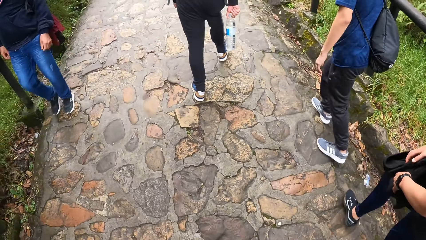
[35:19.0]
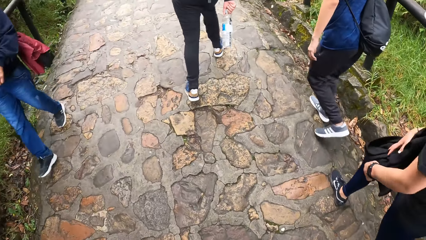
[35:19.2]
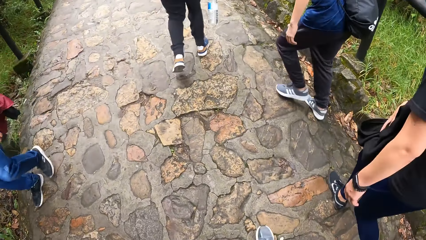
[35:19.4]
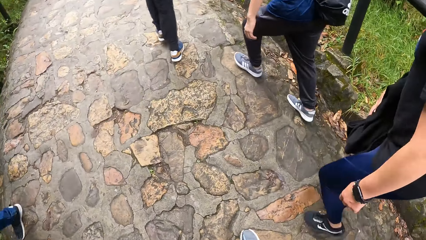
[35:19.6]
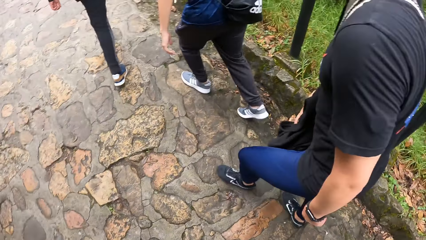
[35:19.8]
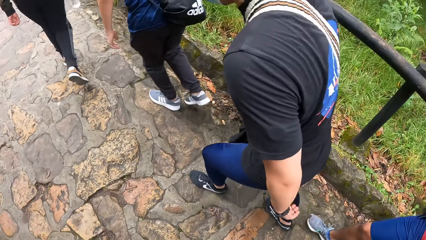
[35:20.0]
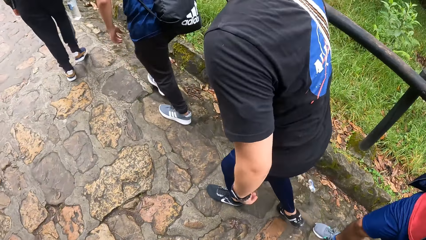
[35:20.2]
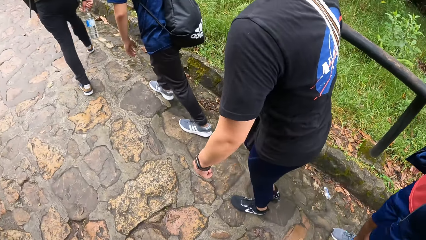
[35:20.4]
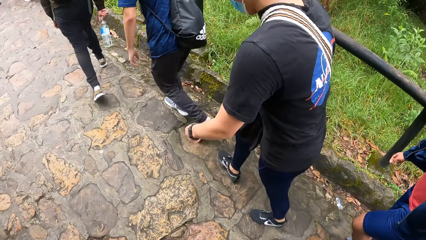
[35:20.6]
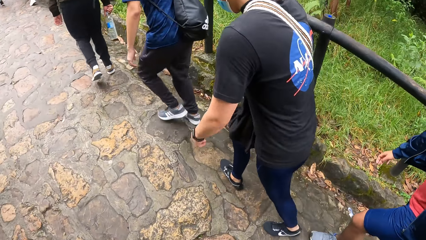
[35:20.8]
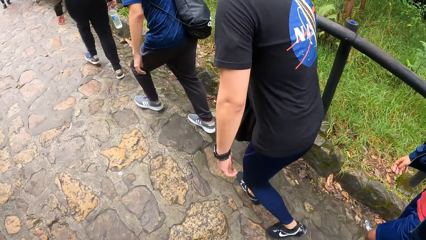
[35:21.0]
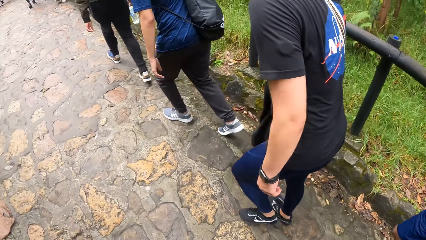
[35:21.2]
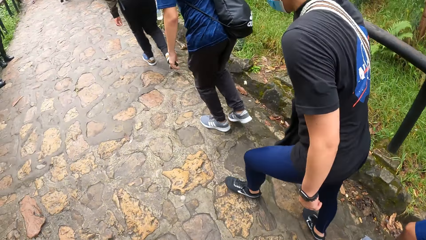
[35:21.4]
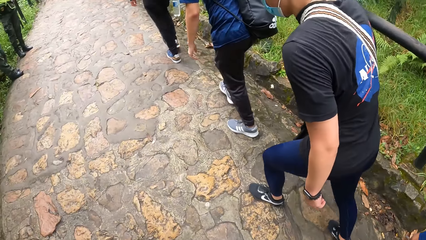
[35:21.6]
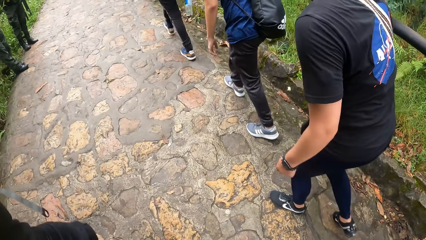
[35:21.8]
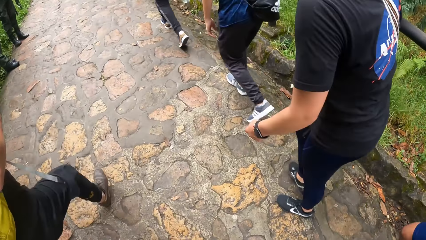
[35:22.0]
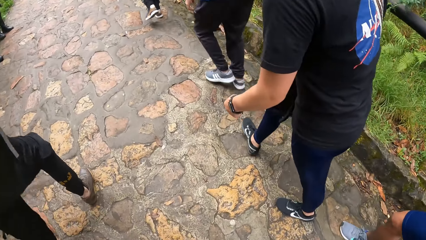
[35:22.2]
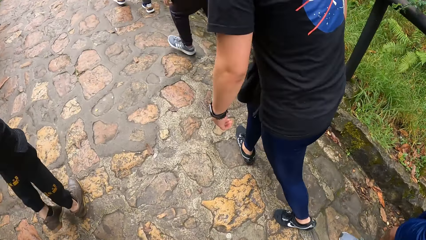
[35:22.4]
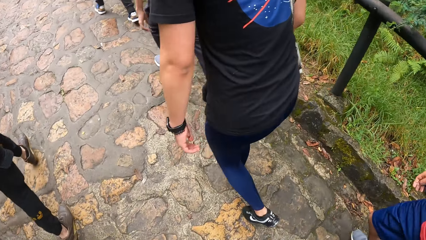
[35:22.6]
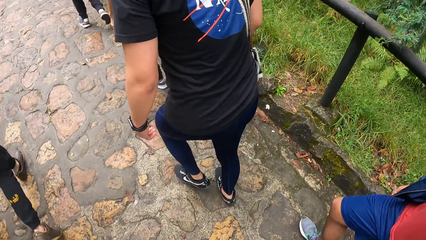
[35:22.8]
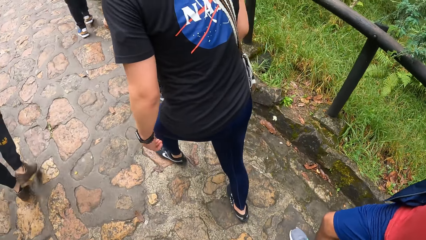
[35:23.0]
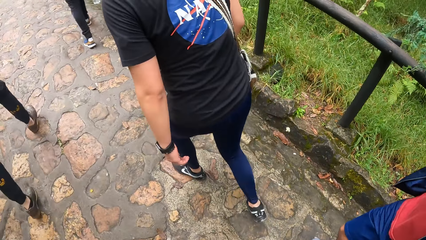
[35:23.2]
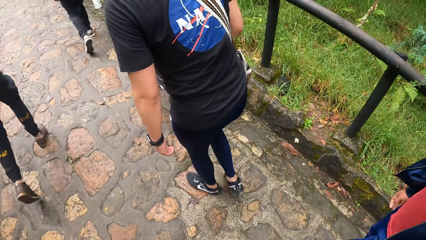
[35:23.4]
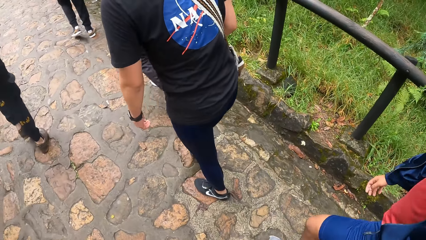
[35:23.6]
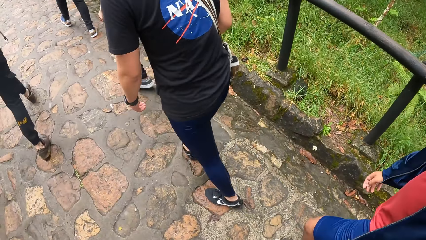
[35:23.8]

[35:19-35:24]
A man adjusts a cloth by his waist with both hands.

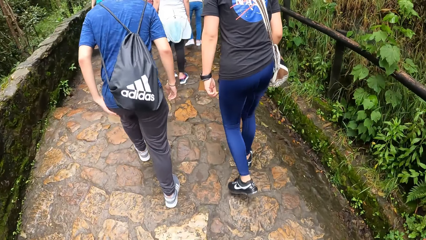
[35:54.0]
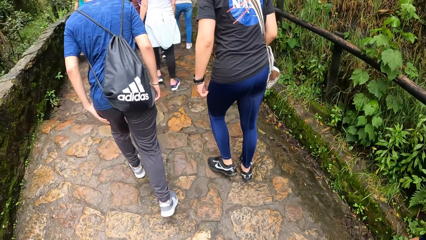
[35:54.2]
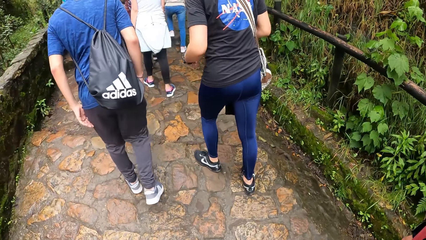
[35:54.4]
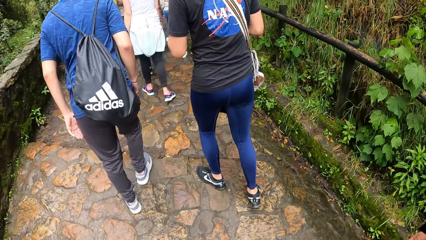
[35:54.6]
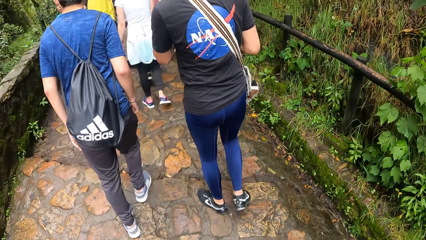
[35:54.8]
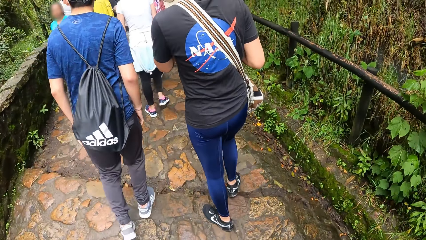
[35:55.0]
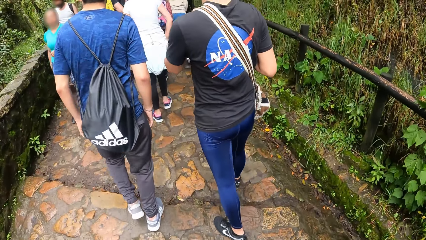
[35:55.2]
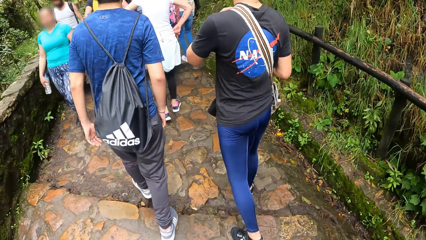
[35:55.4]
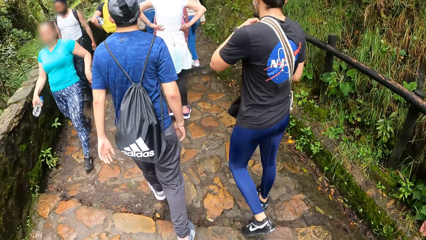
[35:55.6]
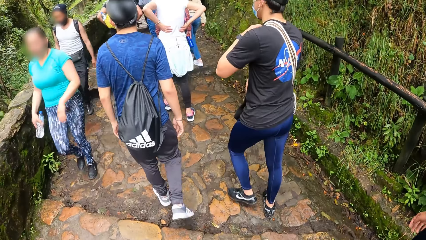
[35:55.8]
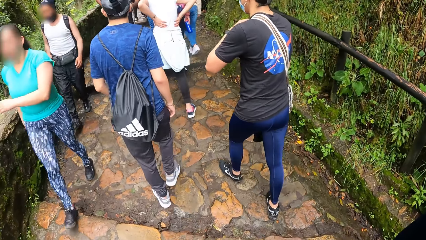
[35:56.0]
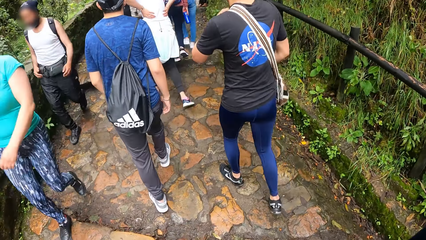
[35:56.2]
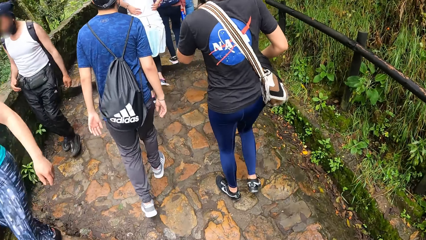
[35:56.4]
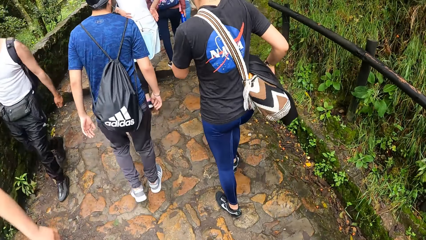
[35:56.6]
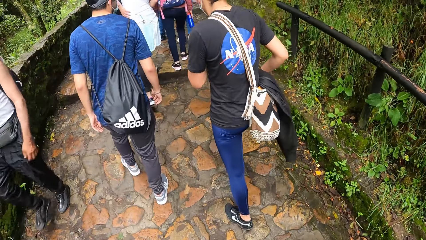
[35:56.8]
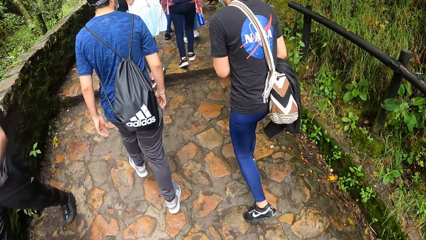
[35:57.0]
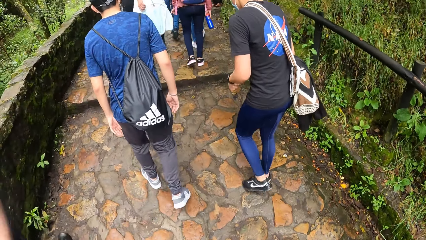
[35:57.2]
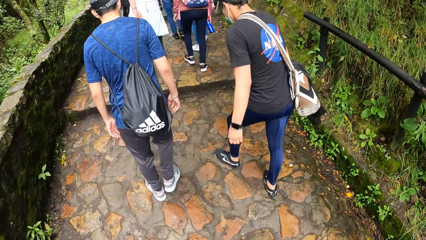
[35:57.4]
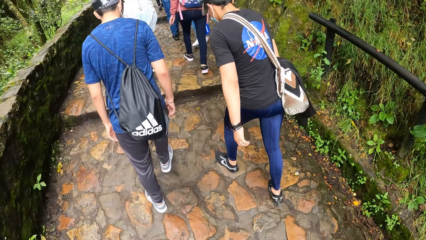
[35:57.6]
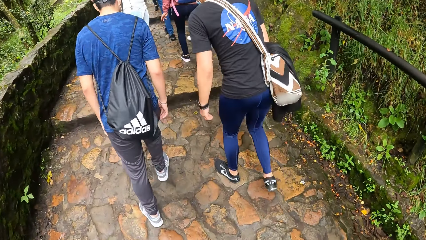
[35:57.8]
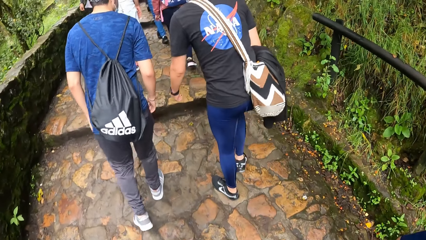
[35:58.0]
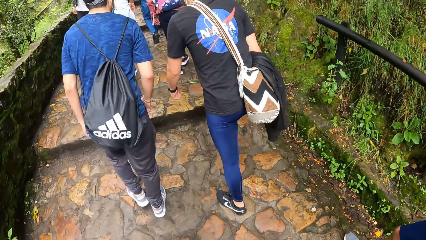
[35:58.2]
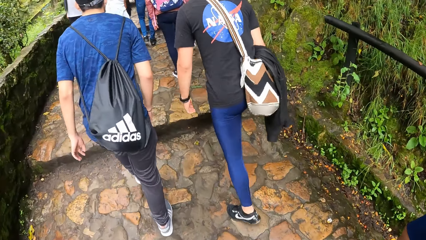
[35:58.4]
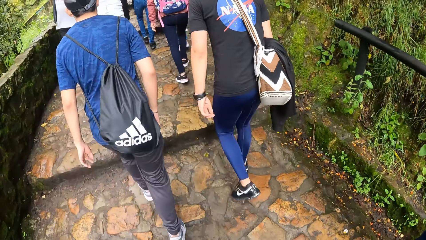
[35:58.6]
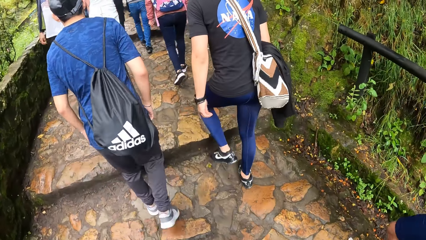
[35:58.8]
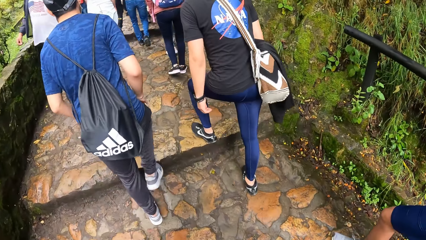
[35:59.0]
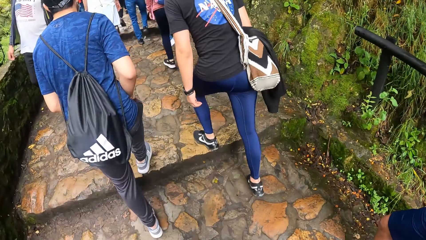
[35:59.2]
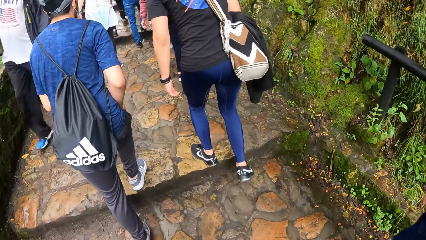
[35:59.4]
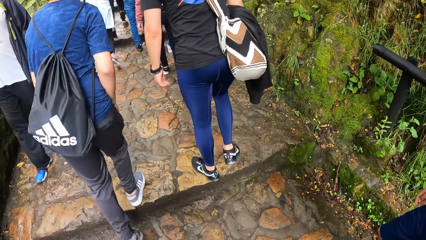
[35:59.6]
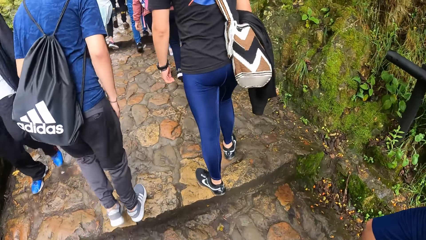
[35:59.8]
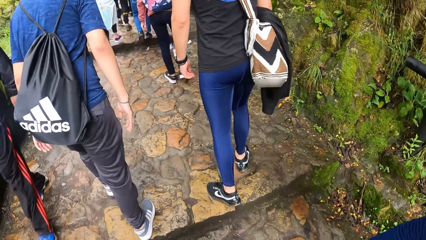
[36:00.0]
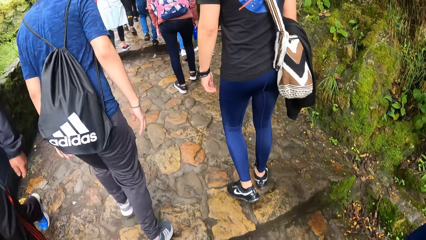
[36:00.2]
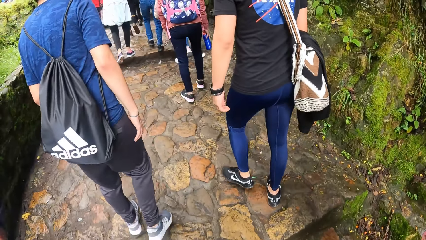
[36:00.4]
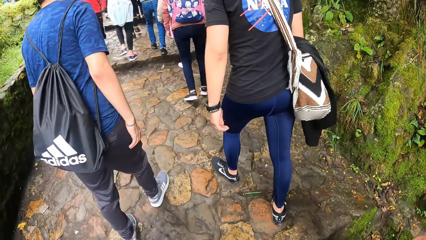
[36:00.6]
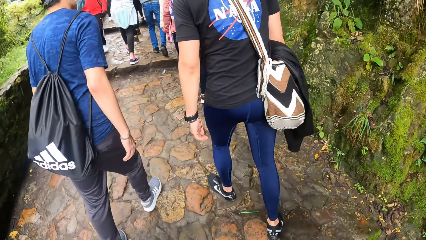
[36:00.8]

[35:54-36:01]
A man adjusts a bag on his shoulder with his hands.

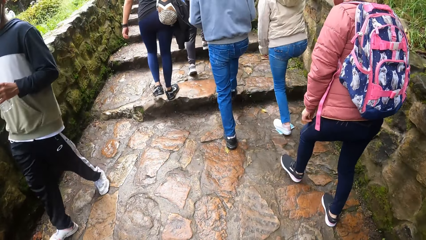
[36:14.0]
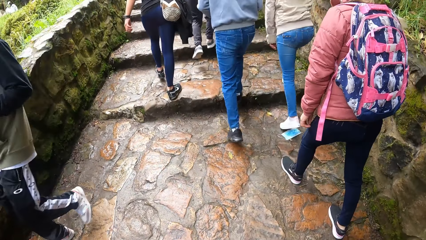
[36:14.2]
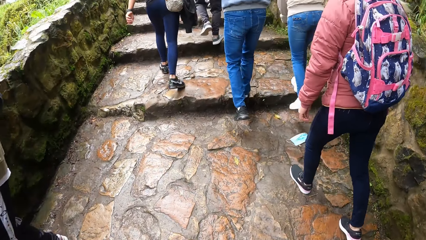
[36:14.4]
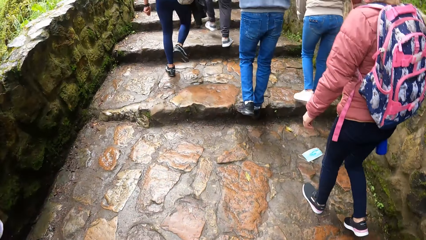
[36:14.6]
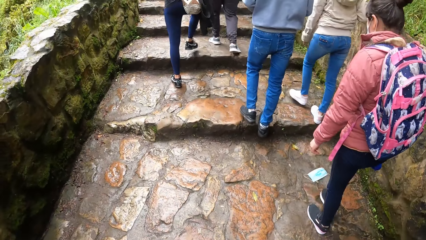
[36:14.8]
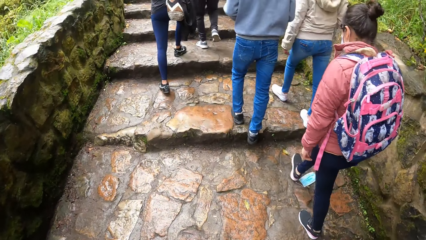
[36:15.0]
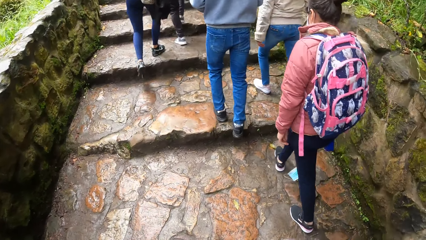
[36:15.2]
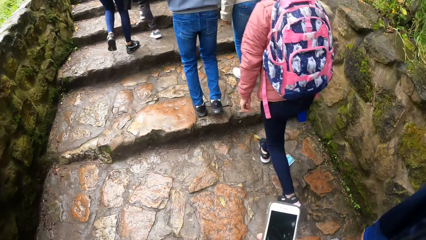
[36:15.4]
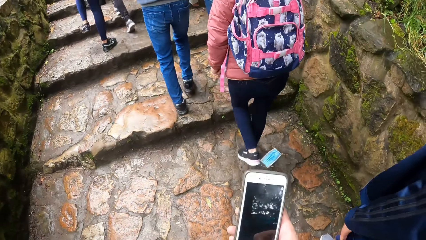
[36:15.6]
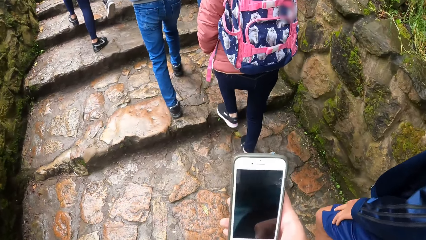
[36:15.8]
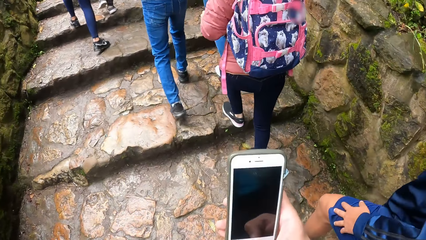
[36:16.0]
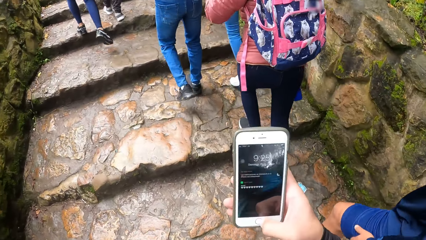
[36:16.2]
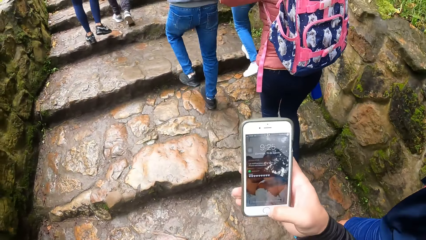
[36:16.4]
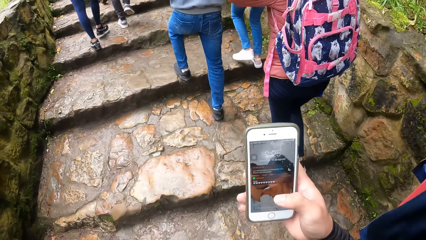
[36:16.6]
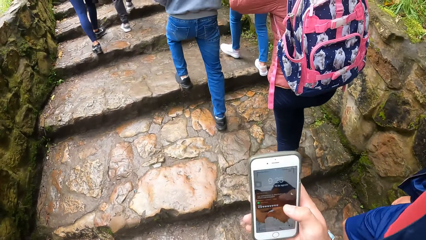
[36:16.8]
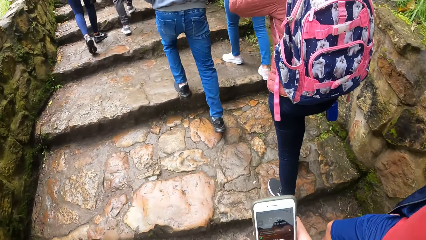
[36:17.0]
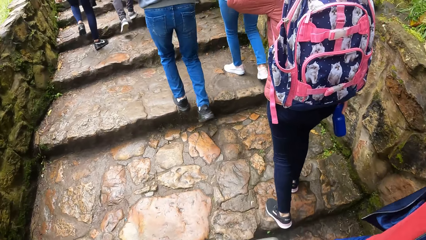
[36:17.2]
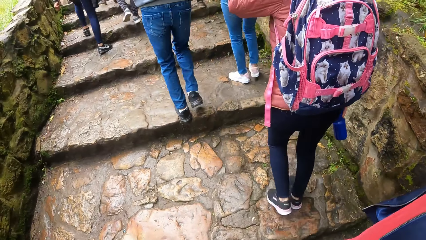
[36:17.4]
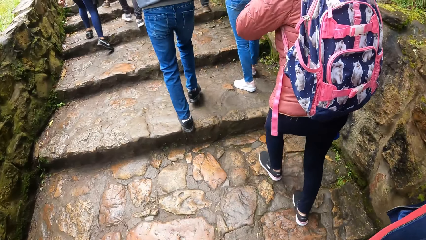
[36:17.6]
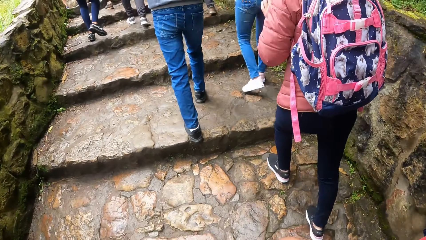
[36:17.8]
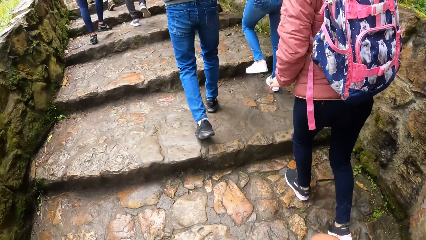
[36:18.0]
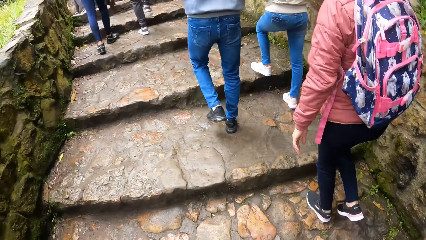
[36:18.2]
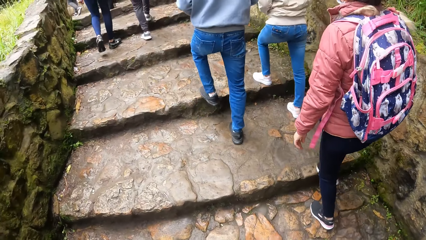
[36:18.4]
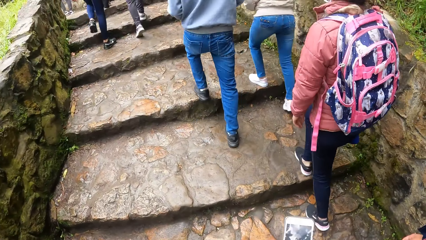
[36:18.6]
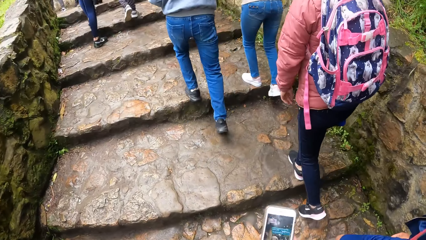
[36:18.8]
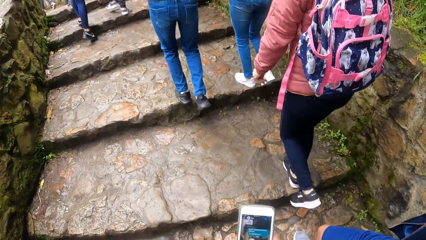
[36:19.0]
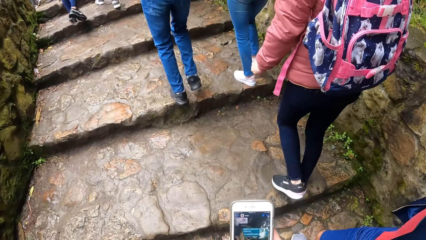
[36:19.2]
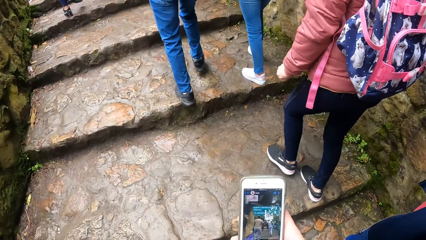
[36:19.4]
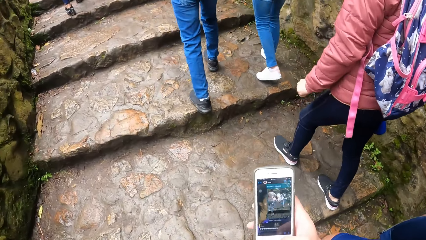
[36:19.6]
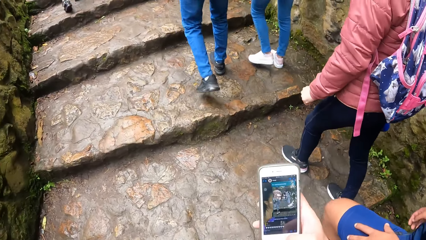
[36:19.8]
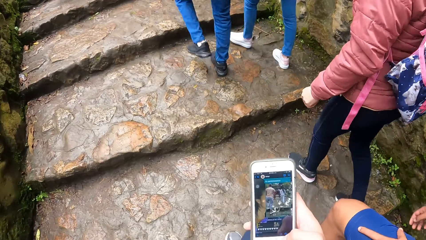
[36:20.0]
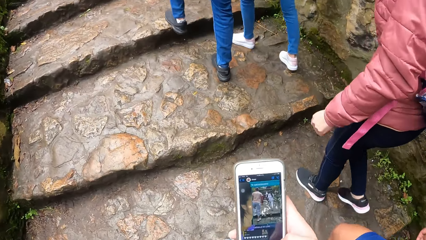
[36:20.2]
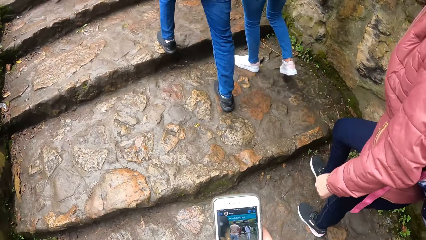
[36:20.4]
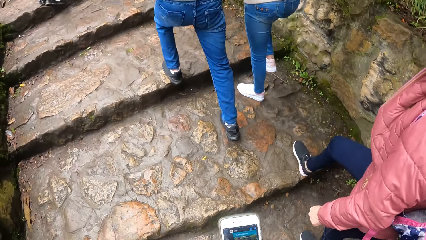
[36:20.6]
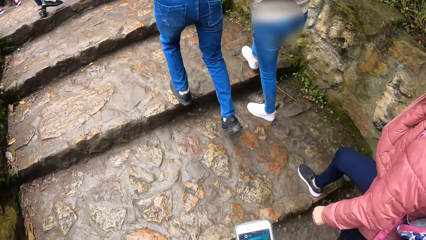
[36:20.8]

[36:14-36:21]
The camera wearer operates a phone with his right hand. He walks.
